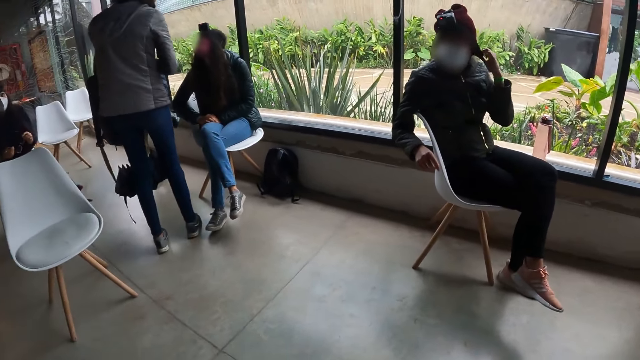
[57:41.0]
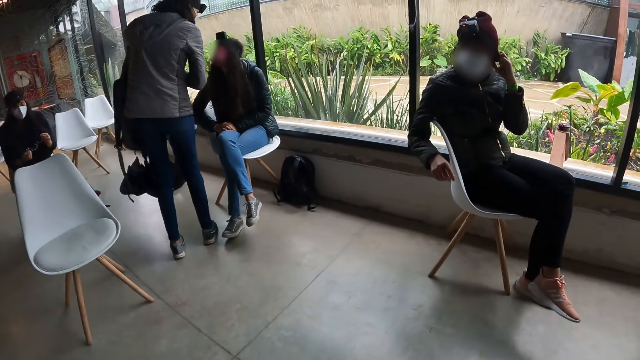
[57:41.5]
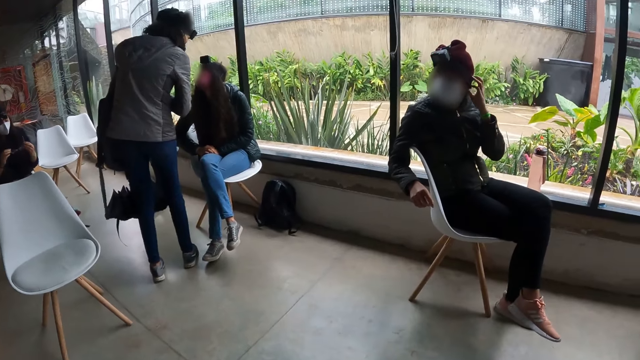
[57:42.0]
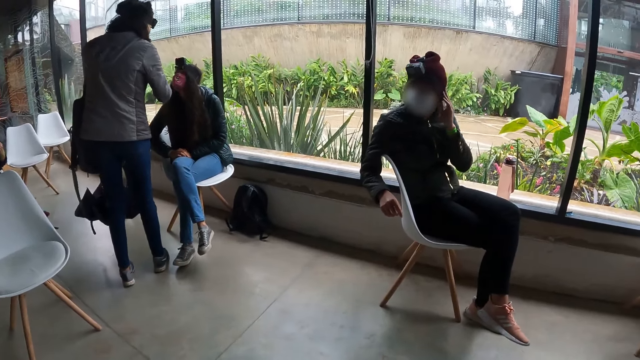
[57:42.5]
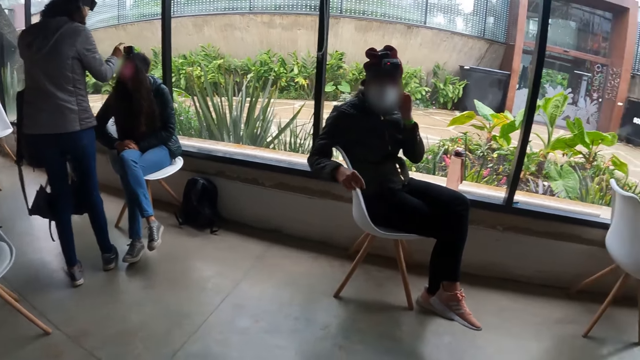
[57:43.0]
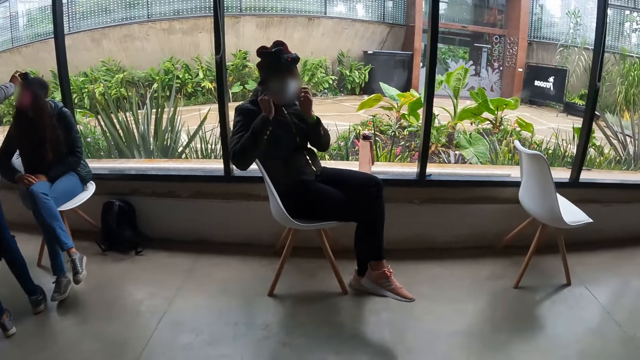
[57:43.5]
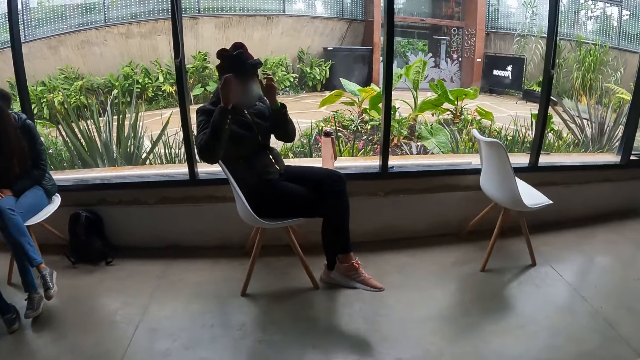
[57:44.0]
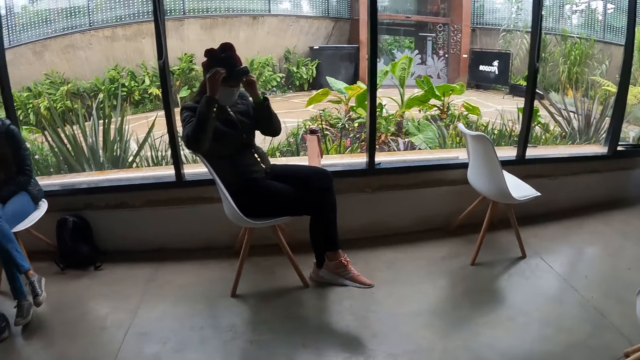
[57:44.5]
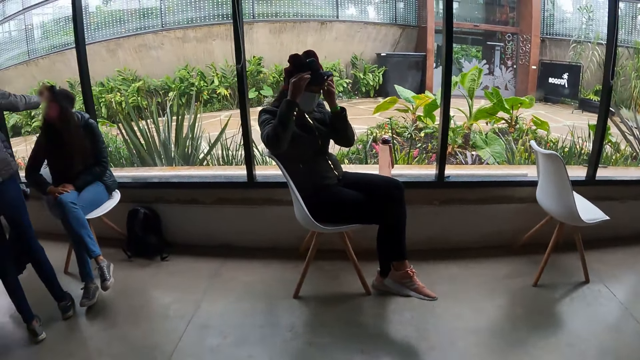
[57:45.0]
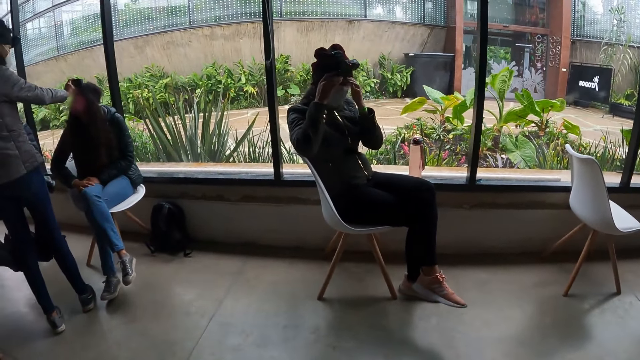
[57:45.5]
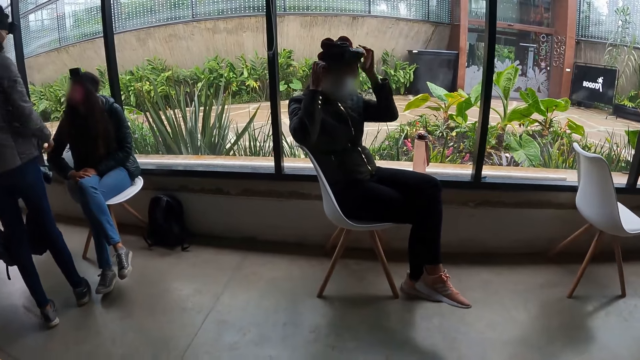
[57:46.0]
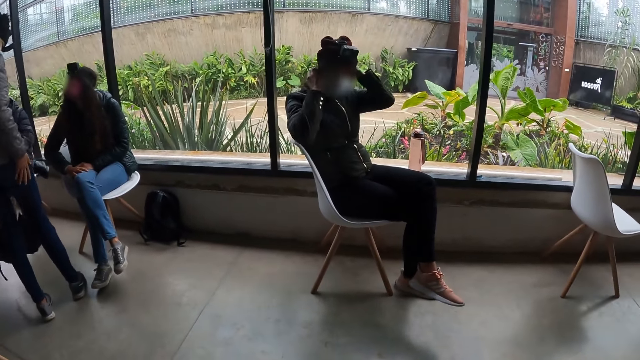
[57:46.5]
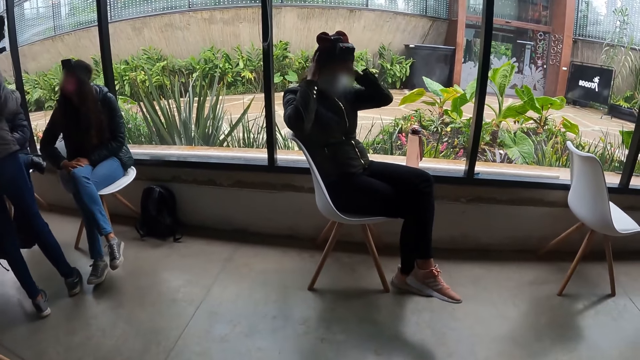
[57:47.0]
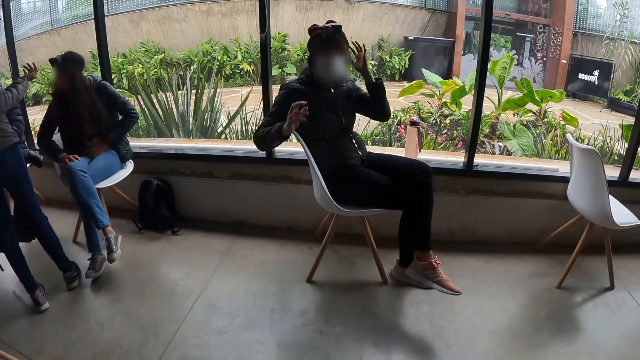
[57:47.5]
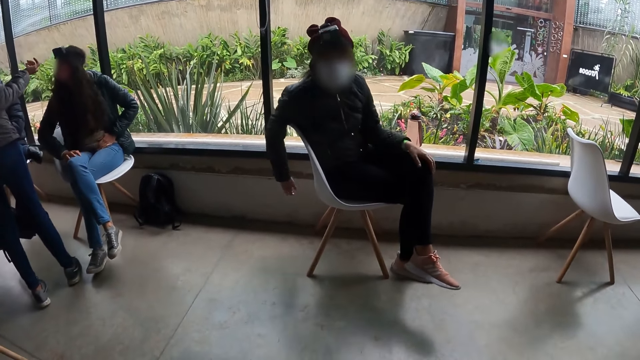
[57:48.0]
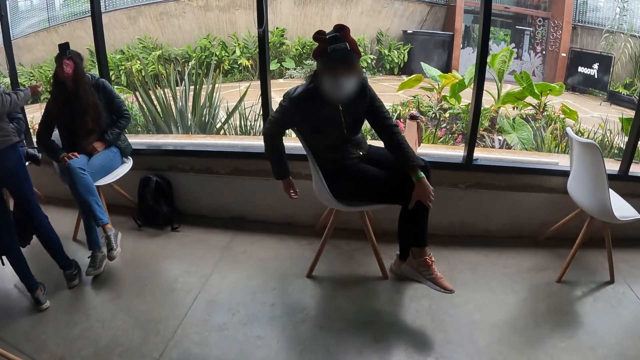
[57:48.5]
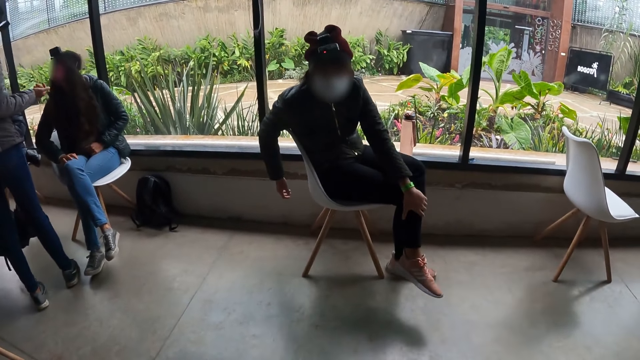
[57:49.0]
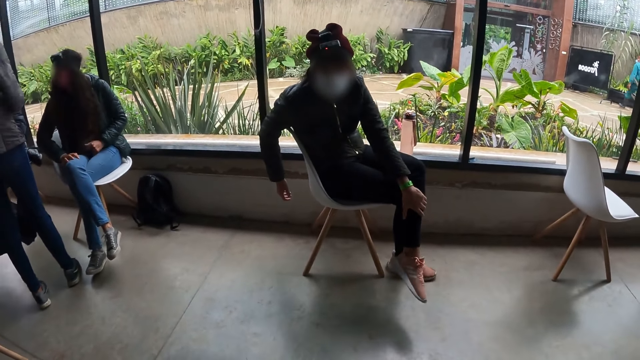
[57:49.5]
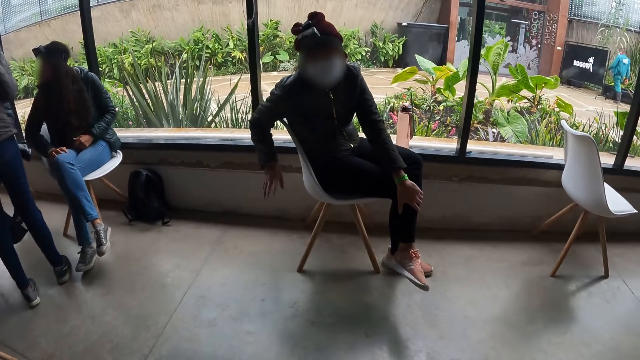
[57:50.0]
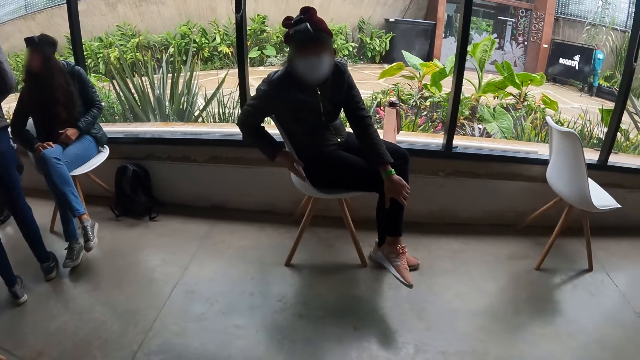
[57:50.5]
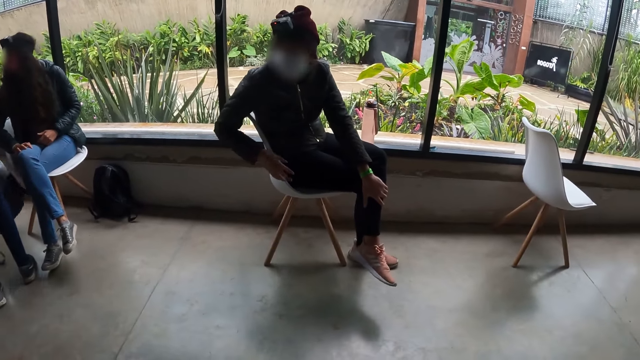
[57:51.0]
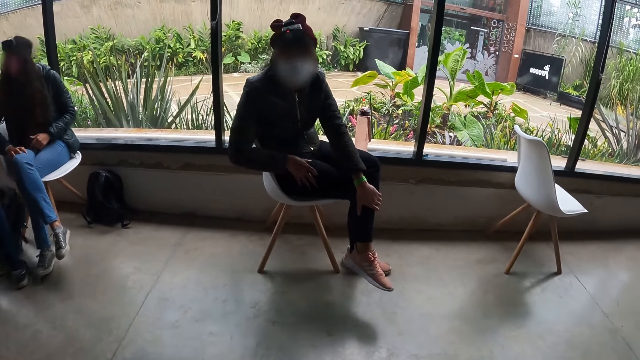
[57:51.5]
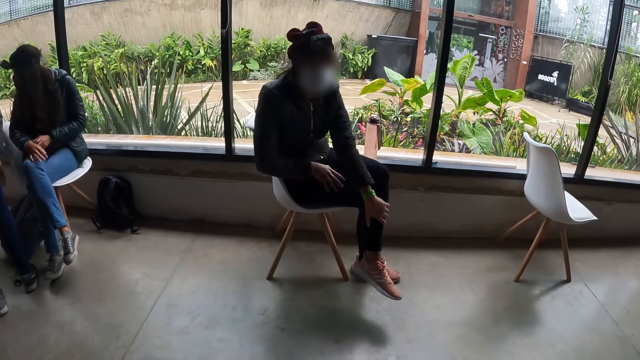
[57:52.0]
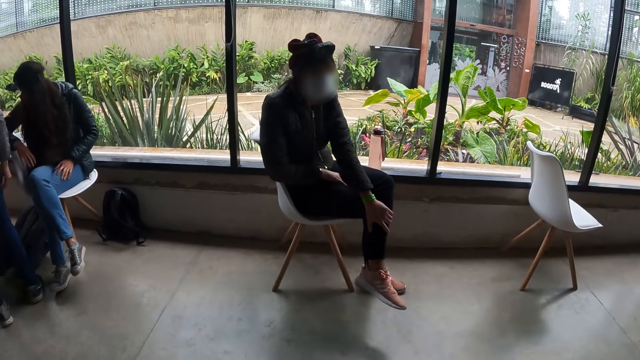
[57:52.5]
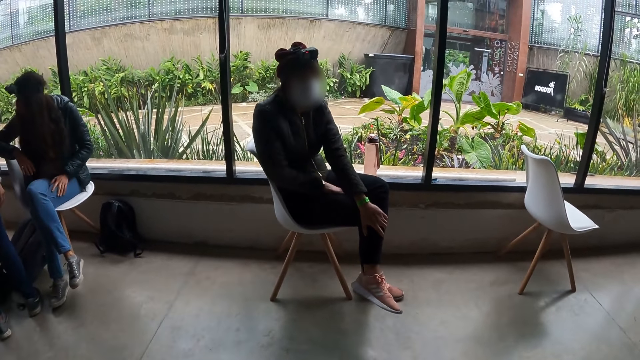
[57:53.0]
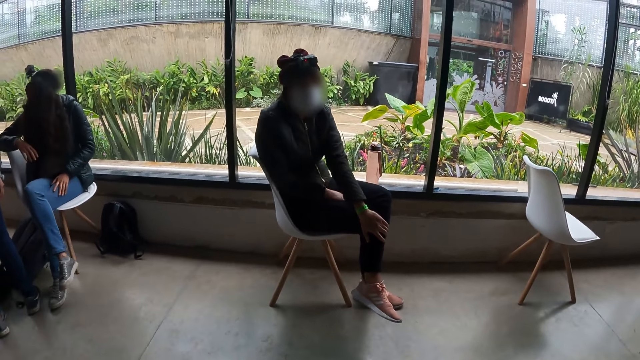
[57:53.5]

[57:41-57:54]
A woman touches a facemask on her face with both hands. The camera wearer looks at the woman. They talk with the woman.

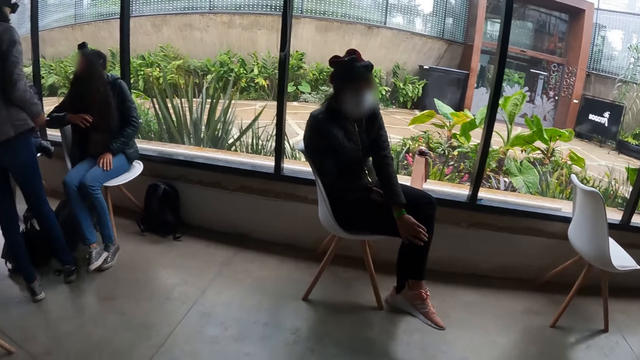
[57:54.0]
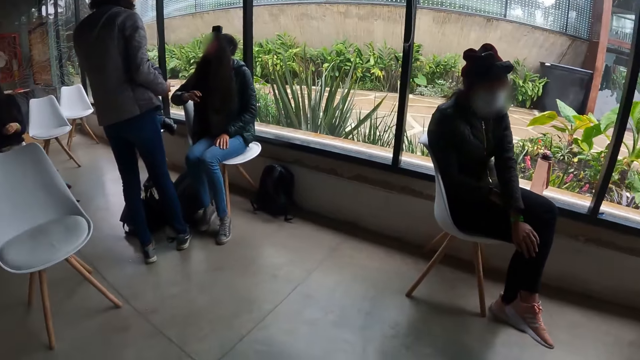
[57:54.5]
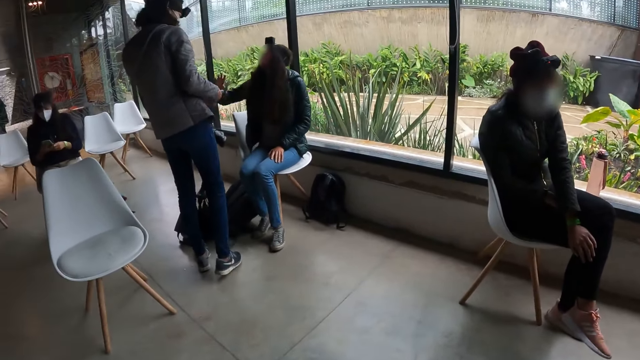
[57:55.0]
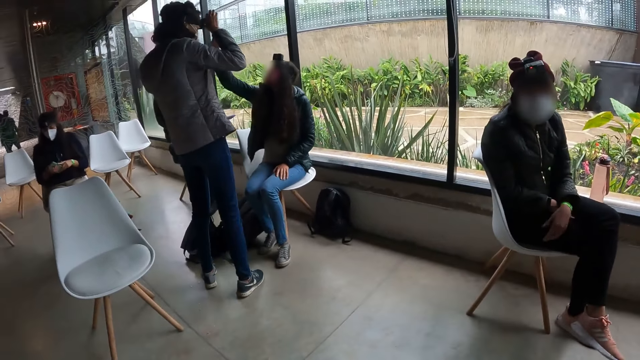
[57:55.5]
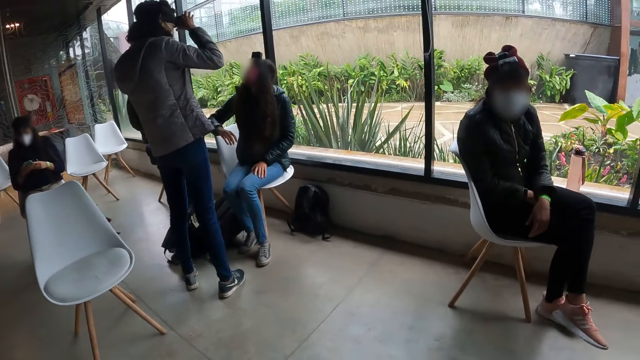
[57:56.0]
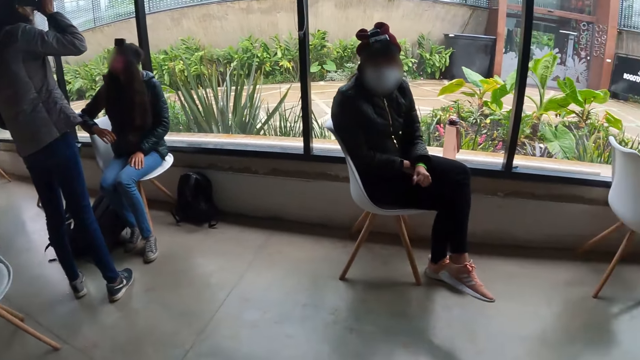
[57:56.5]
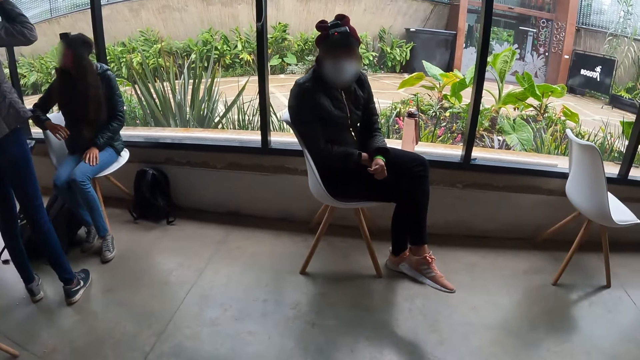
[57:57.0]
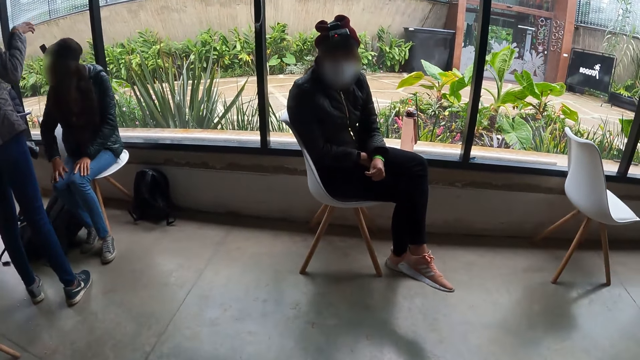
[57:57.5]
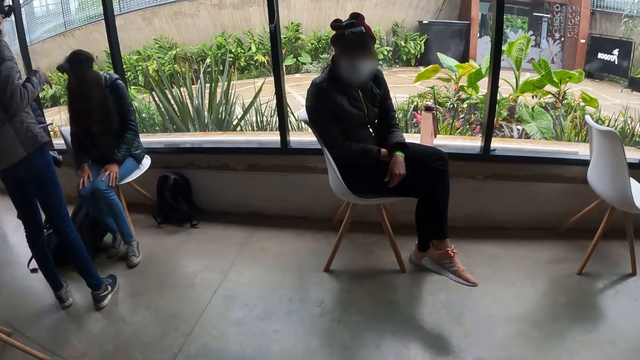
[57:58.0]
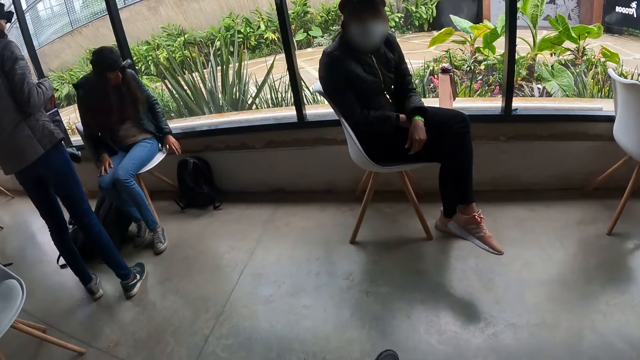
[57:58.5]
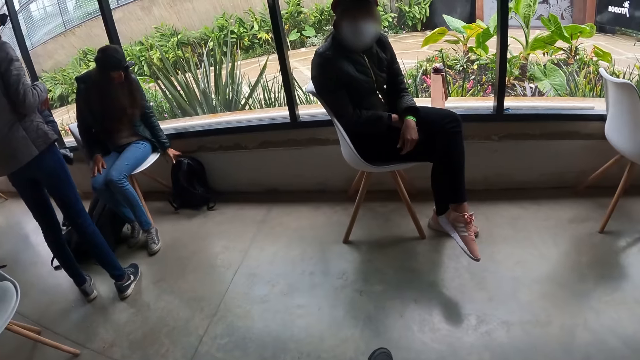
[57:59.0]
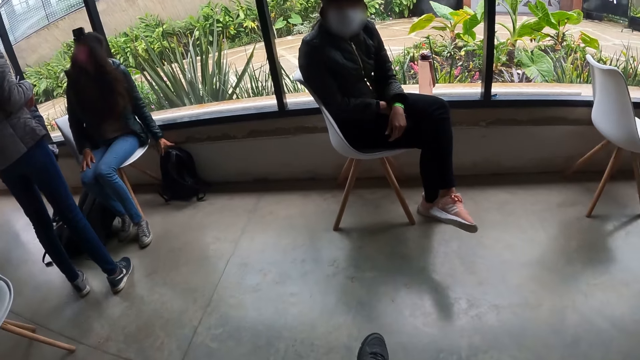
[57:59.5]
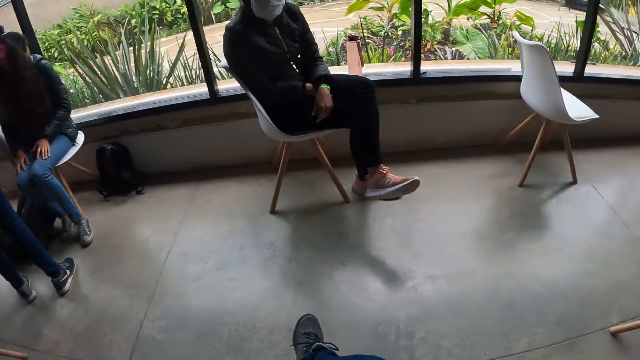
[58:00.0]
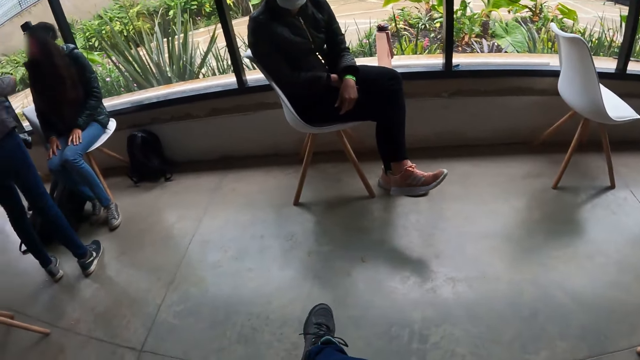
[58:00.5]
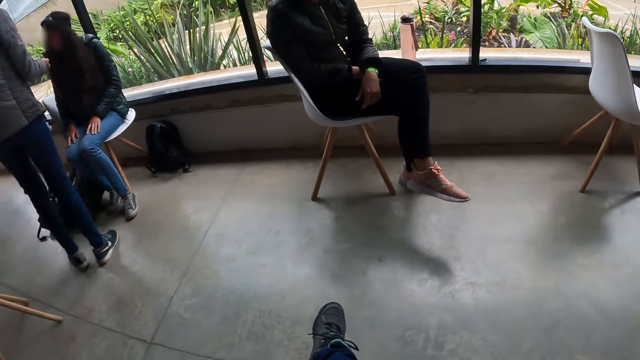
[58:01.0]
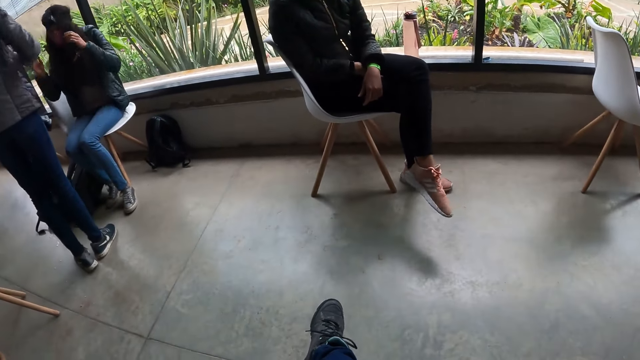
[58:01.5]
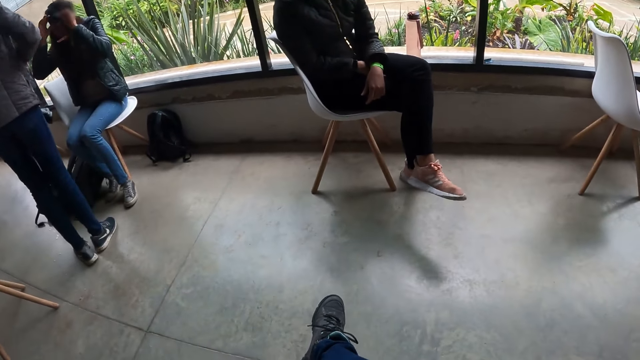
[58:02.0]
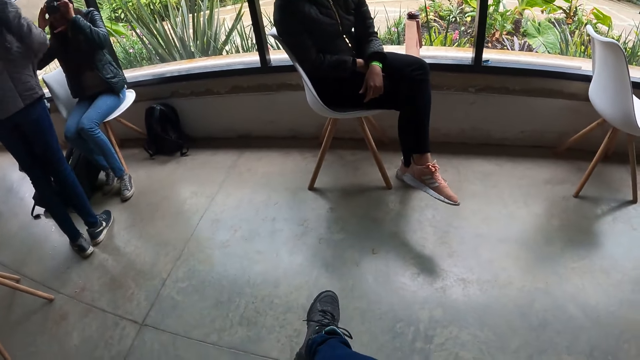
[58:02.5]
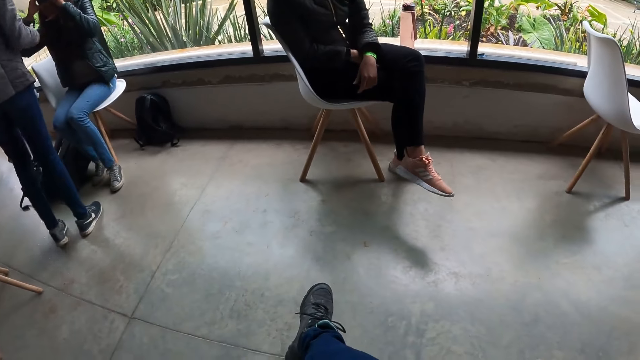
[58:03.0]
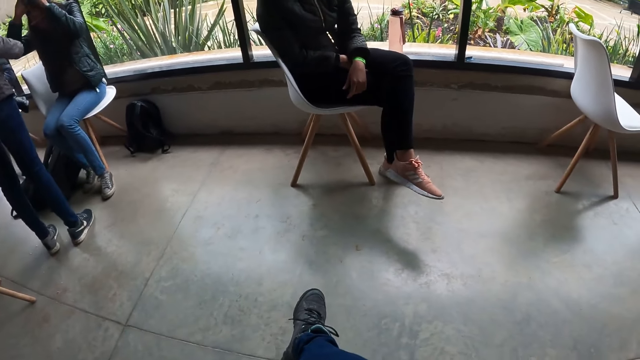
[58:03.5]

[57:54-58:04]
A woman adjusts a camera on her head with her right hand. Another woman removes a camera from her head with both hands.
